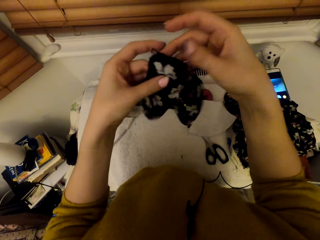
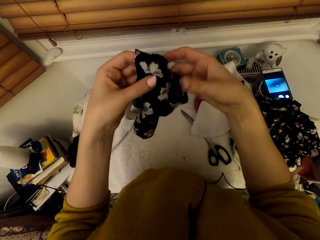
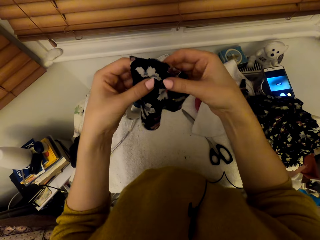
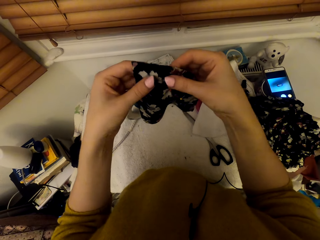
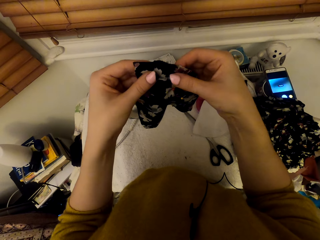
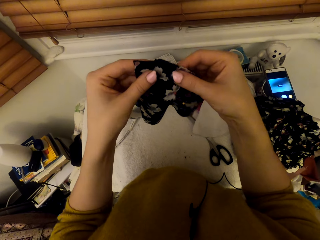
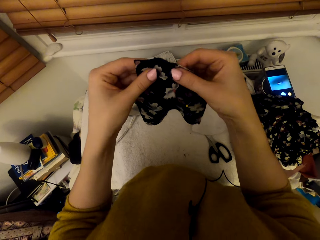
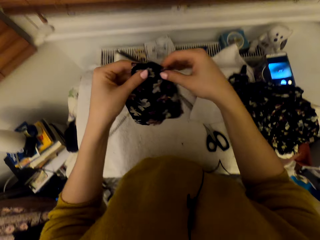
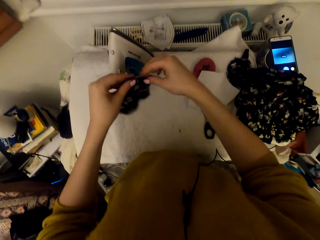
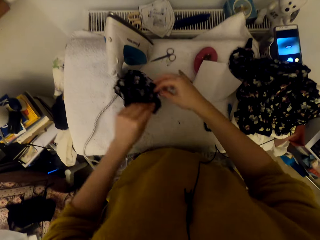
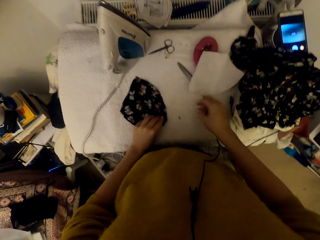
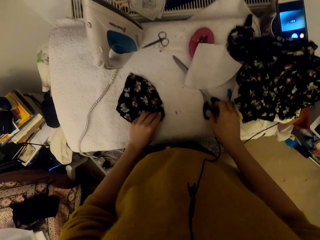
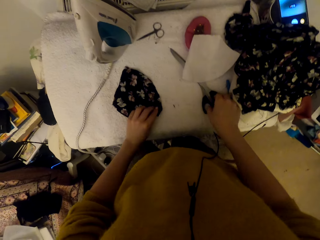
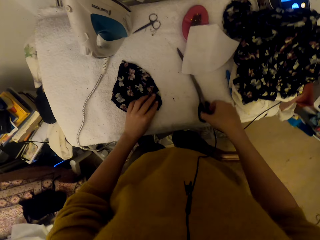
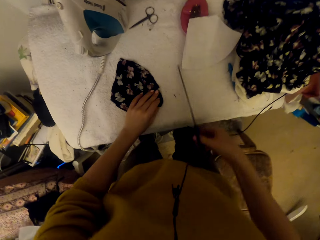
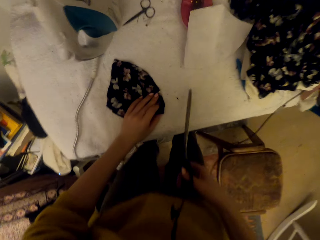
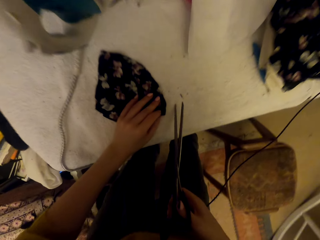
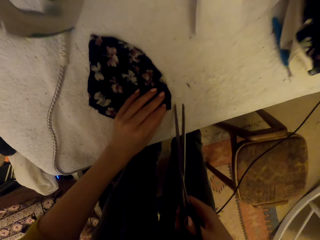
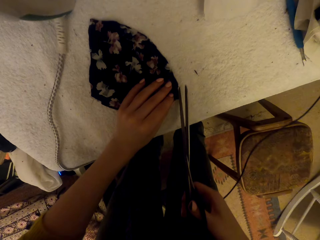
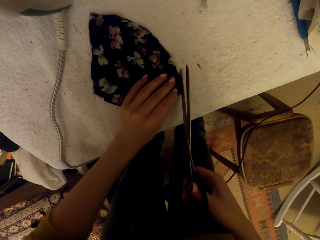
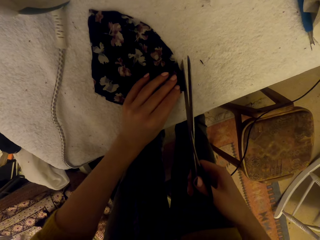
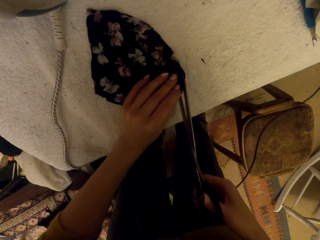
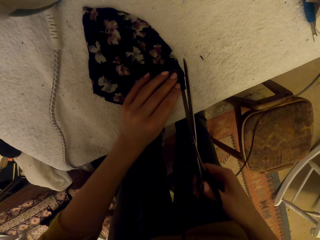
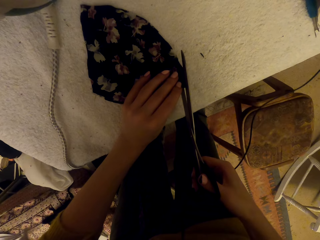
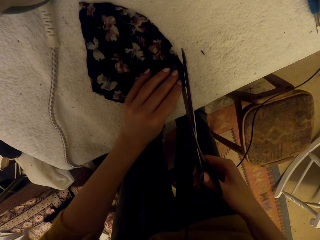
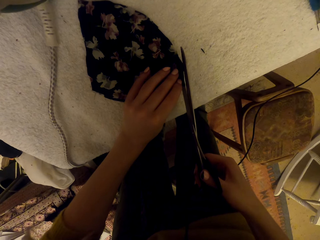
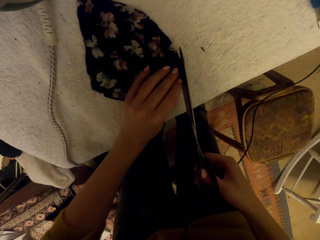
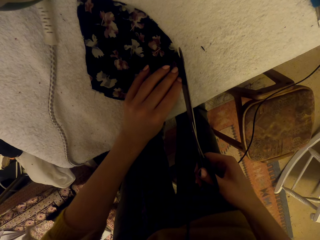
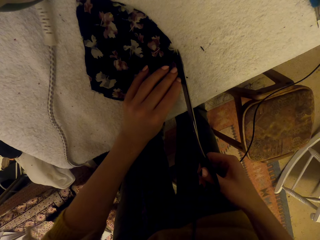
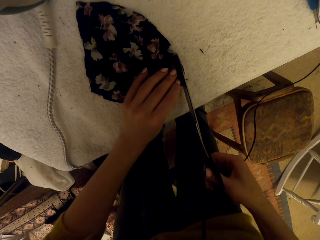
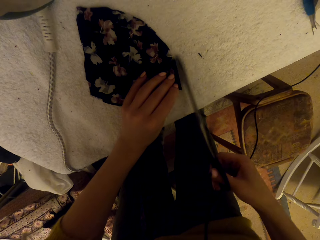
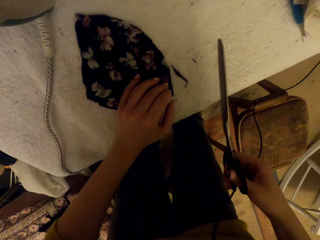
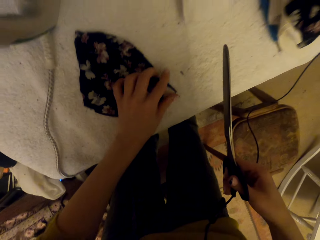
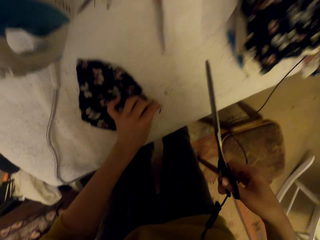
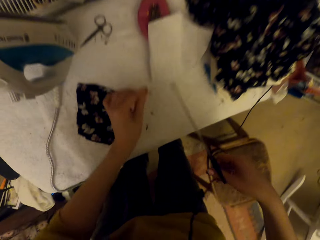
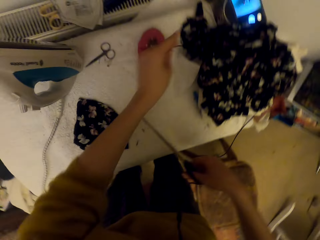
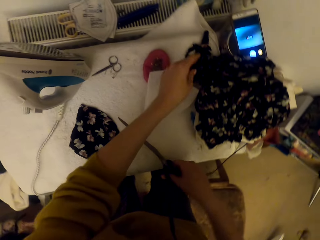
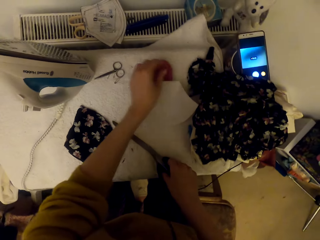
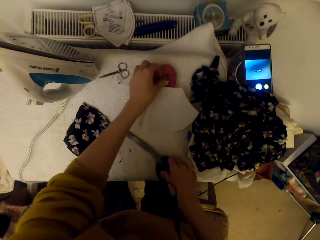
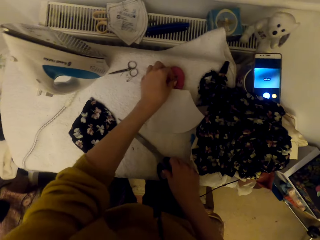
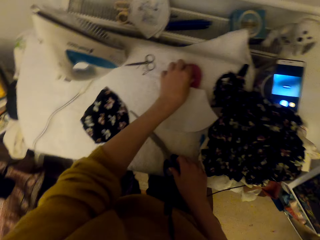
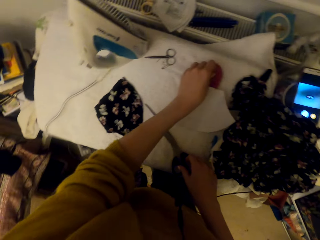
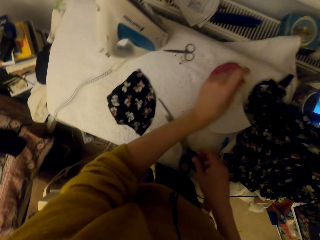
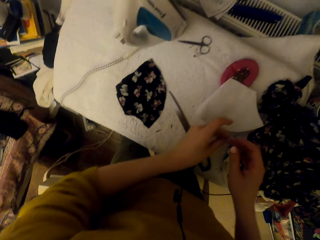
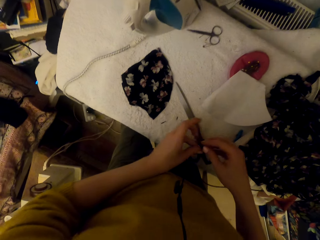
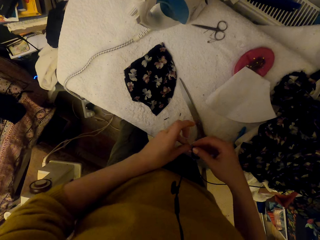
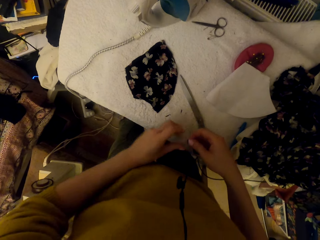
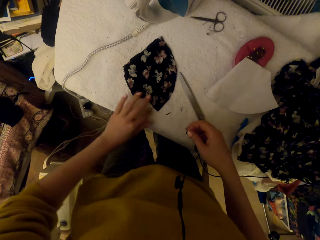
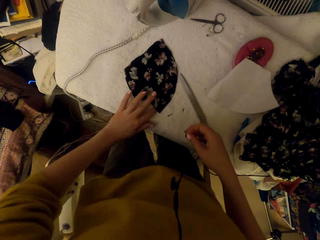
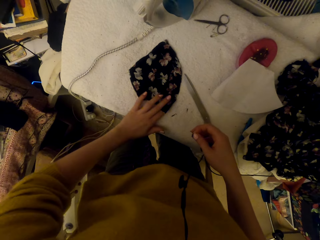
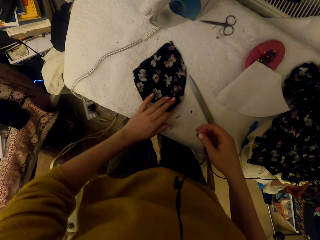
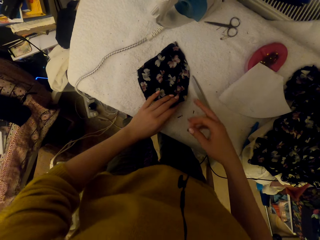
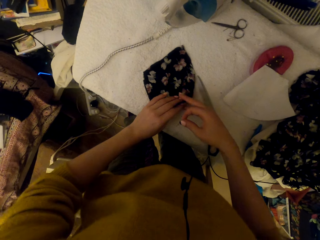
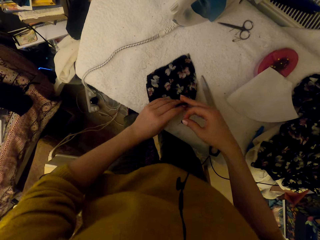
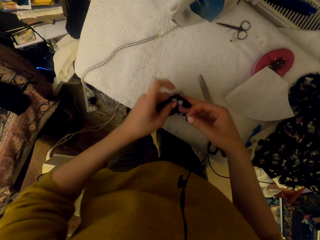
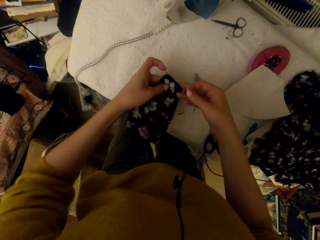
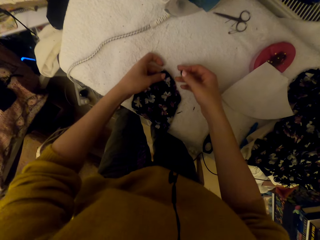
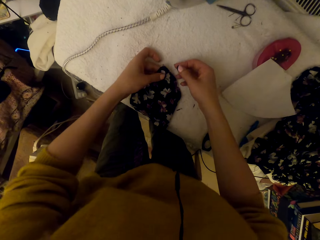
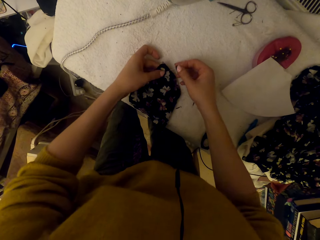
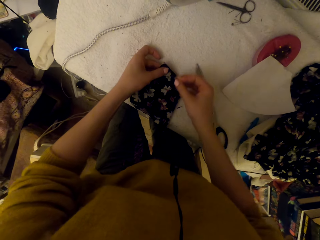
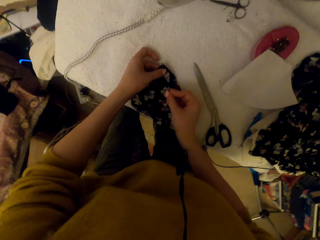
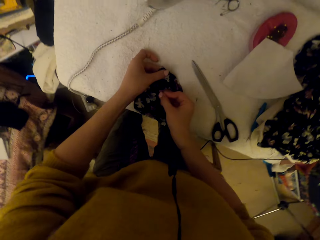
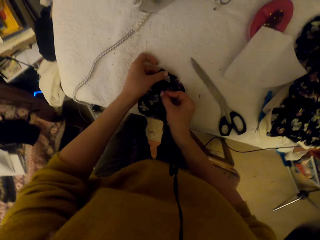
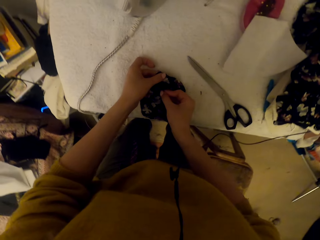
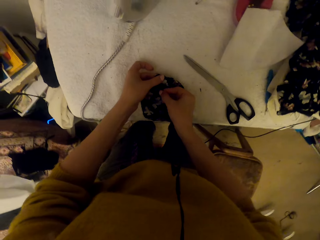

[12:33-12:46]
The camera wearer puts down pieces of material. They pick scissors. They cut the cloth pieces' edge using the scissors. They pick the cloth cut pieces and drop the cloth cut pieces on the worktable. They put down the scissors. They pick a pin, adjust the pin, and switch the pin to the other hand. They adjust the cut pieces. They pick a material with hands and put down the pieces of material. They pin the cloth pieces.

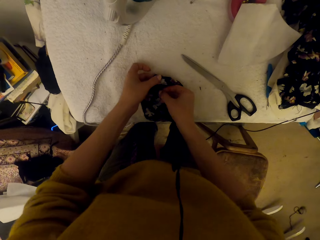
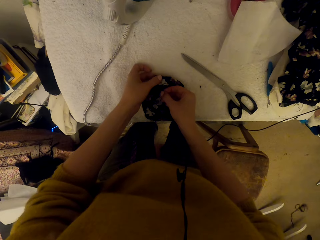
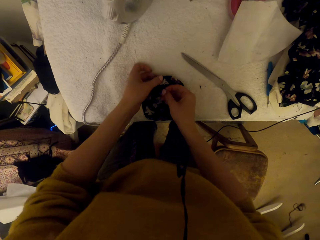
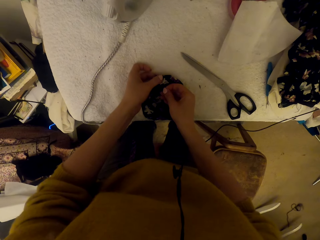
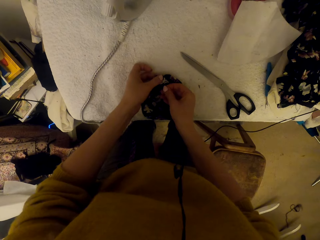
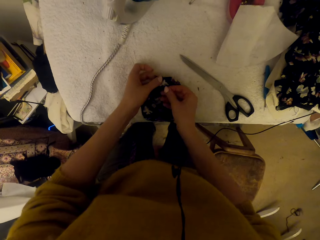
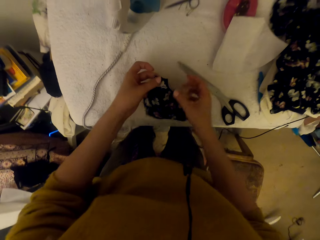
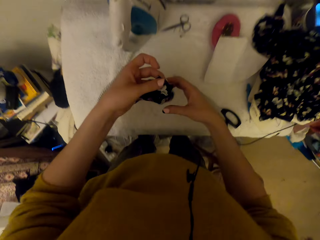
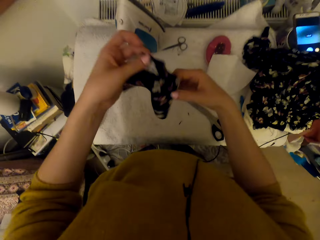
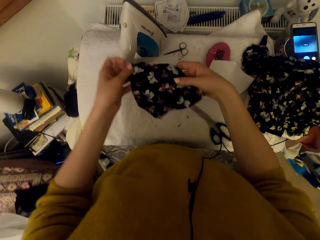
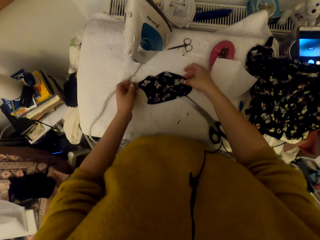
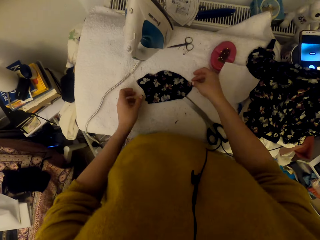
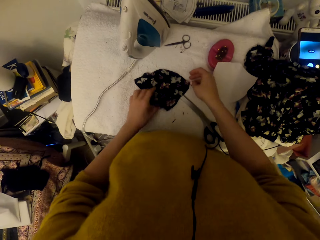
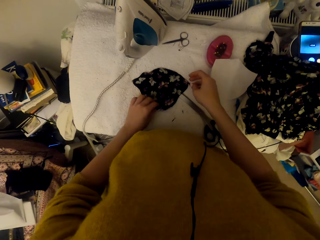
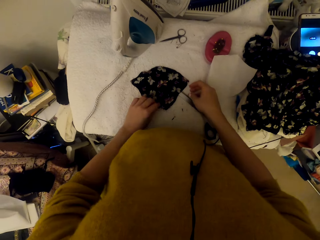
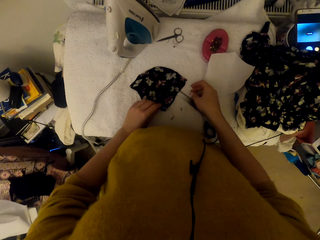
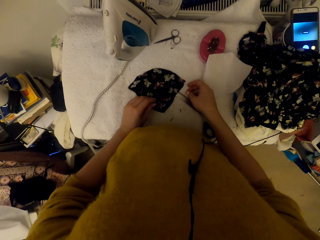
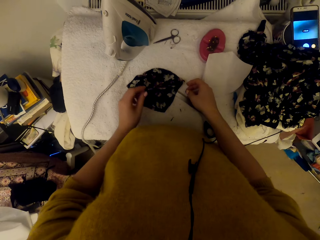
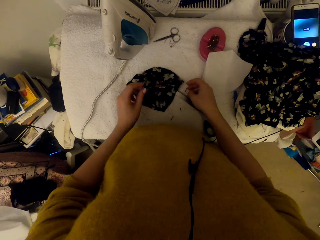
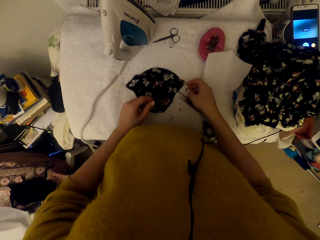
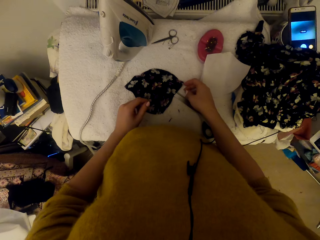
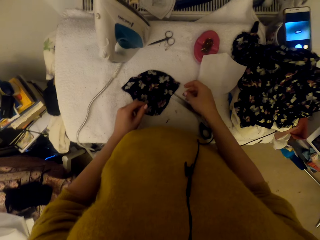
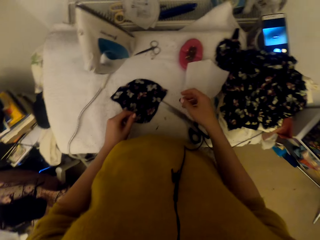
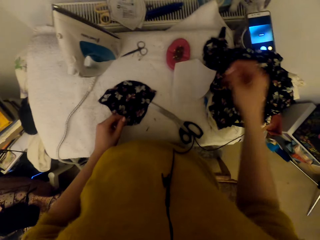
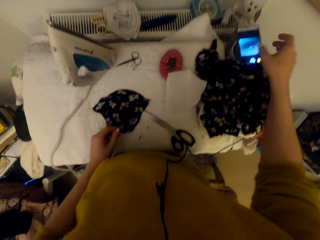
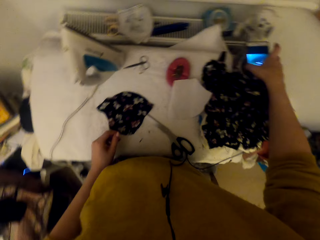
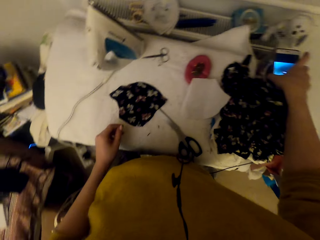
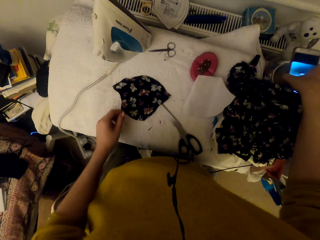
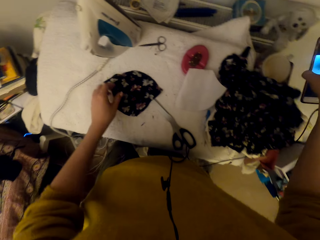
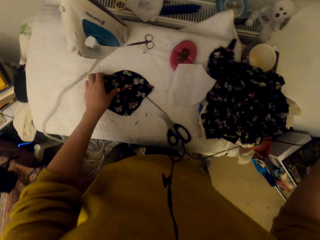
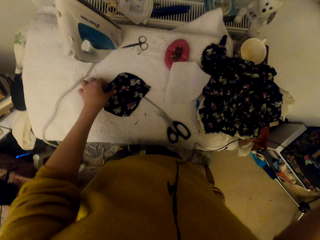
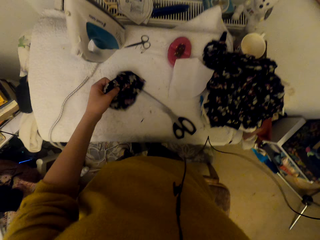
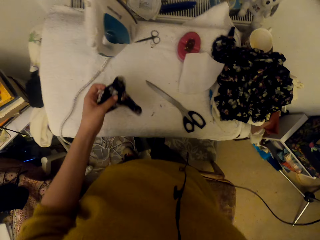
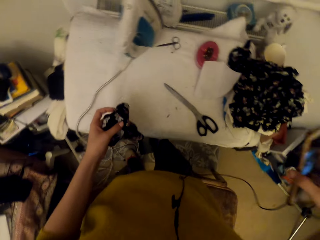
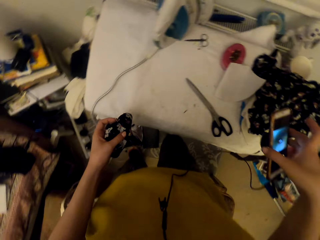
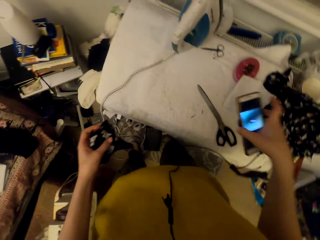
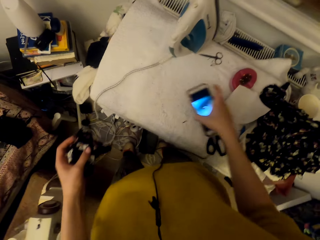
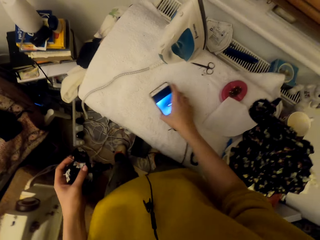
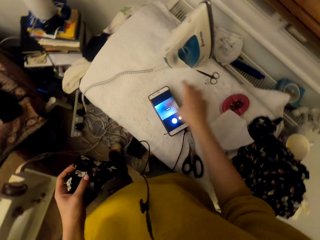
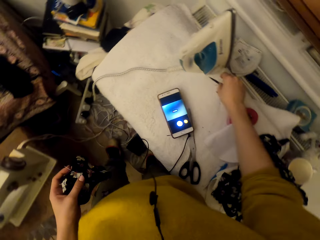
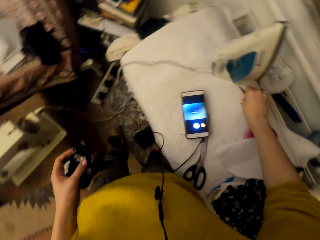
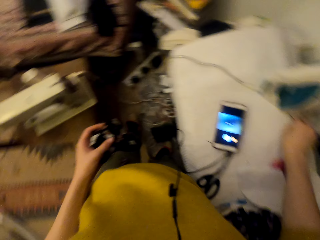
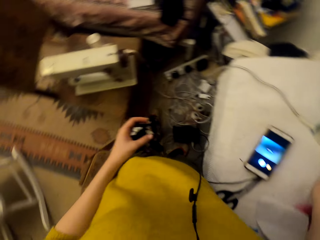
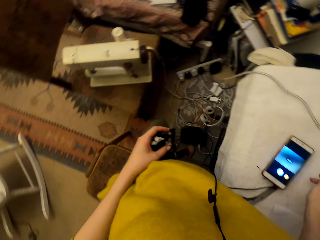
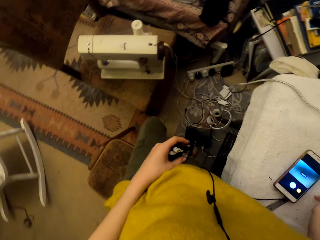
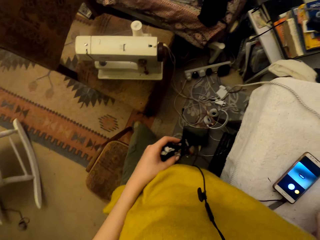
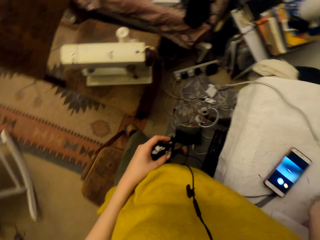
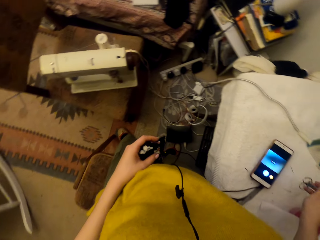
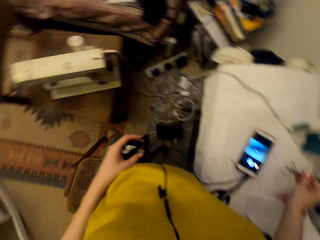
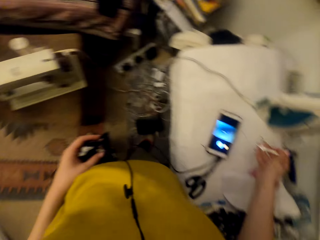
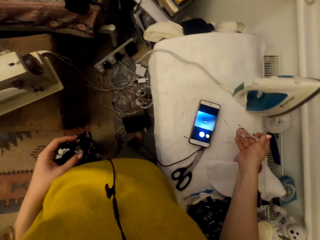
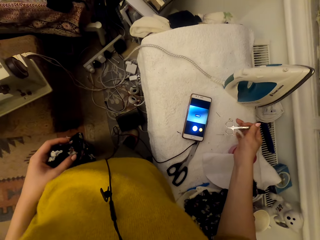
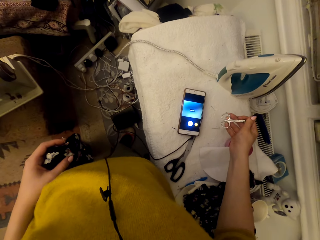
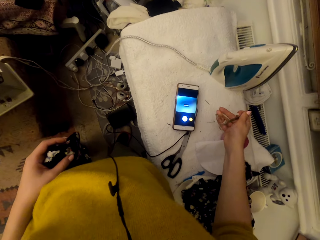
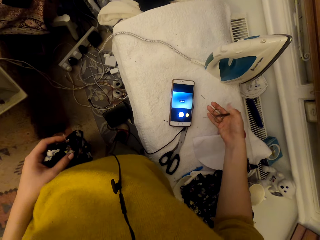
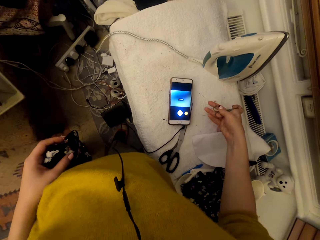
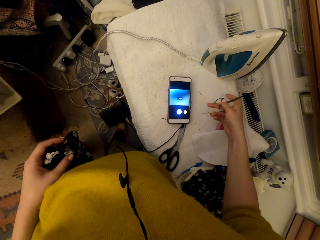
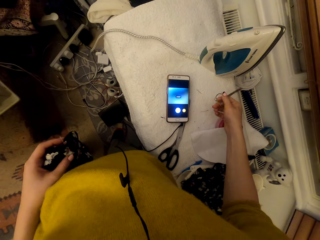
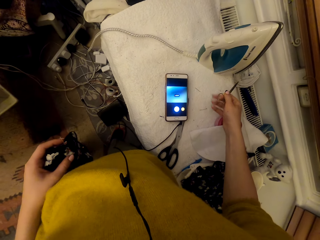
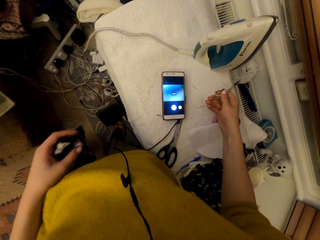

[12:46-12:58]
The camera wearer picks pieces of material with hands, adjusts the cloth pieces, and puts down the pieces of material. They pick a phone, pick the cloth pieces, and put the phone on the work table. They pick scissors and adjust the scissors.
